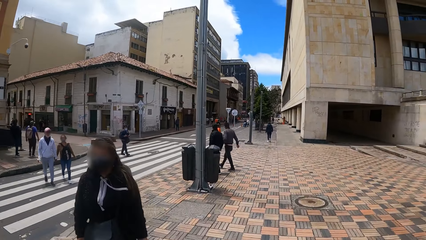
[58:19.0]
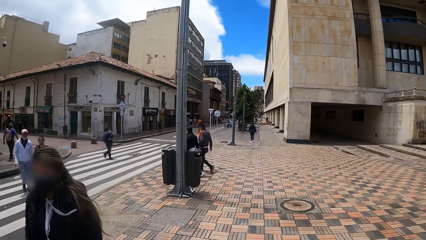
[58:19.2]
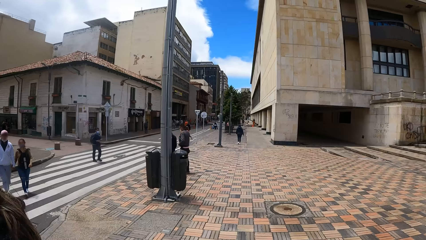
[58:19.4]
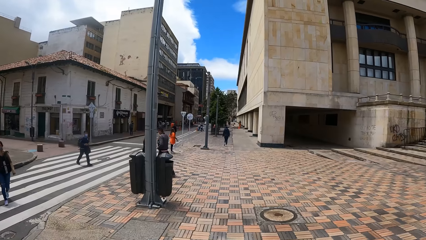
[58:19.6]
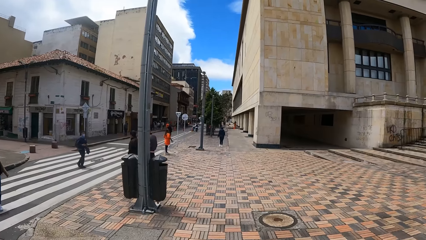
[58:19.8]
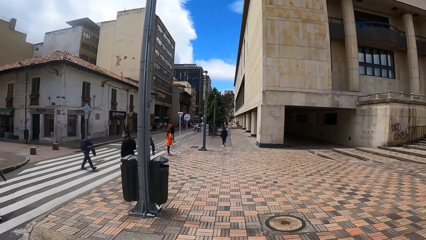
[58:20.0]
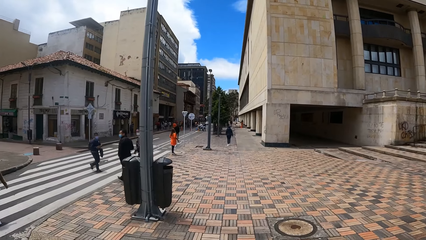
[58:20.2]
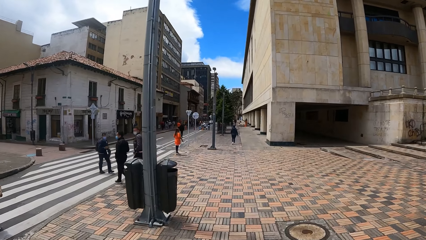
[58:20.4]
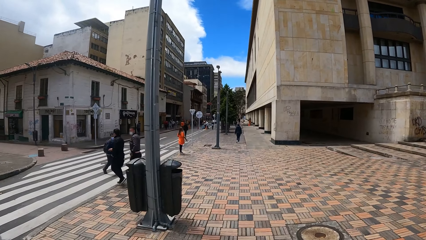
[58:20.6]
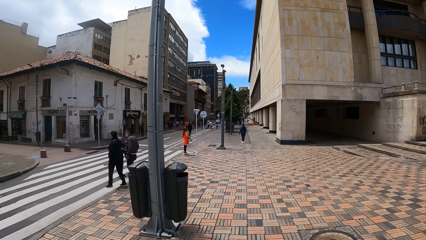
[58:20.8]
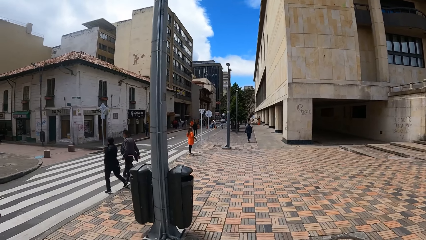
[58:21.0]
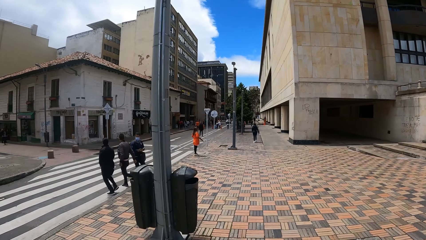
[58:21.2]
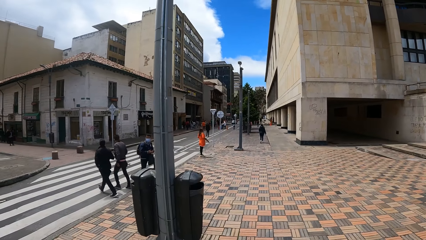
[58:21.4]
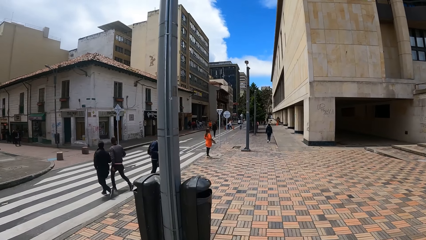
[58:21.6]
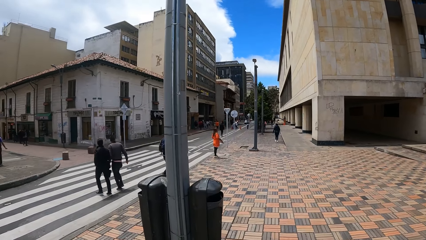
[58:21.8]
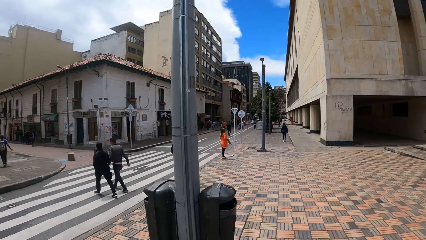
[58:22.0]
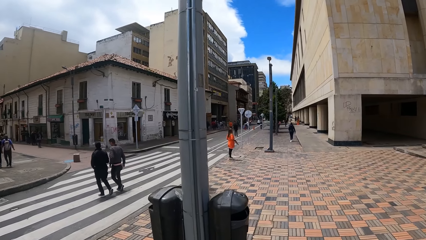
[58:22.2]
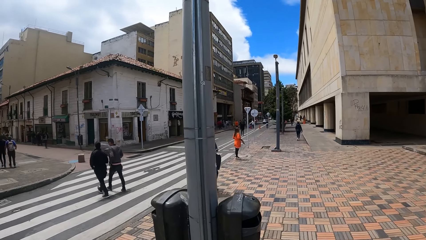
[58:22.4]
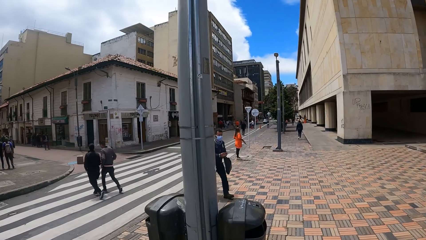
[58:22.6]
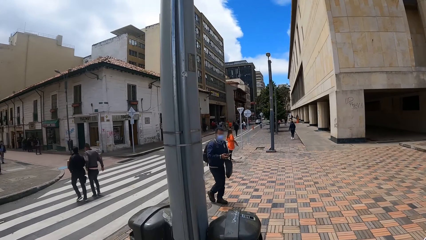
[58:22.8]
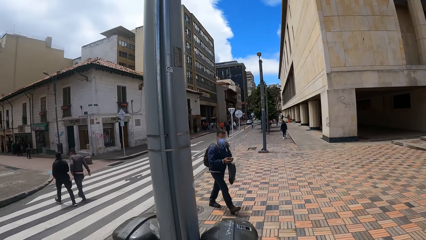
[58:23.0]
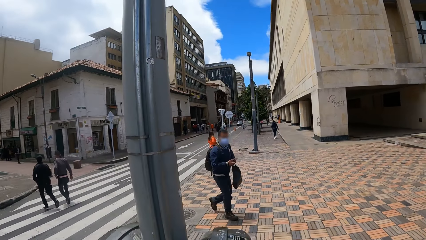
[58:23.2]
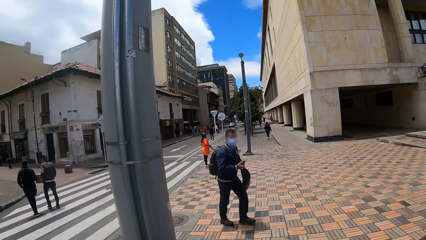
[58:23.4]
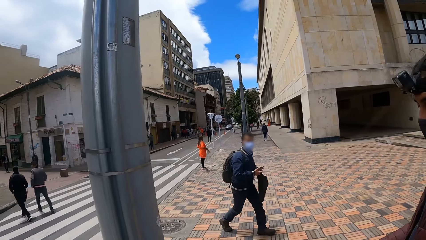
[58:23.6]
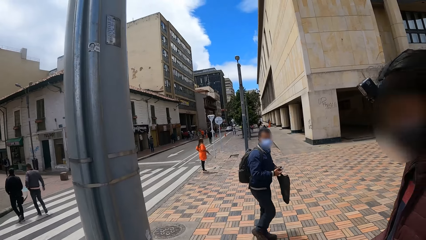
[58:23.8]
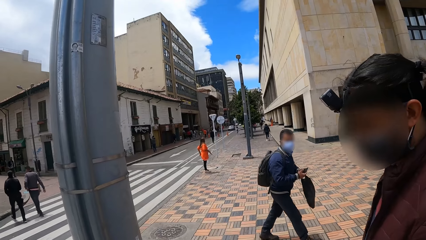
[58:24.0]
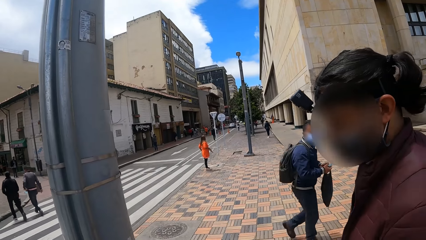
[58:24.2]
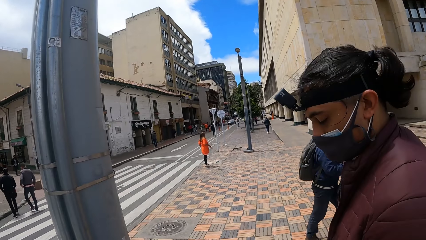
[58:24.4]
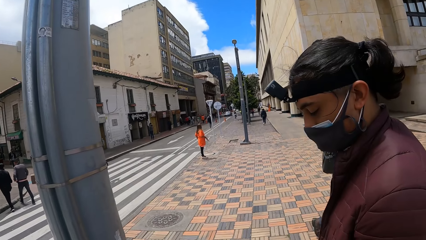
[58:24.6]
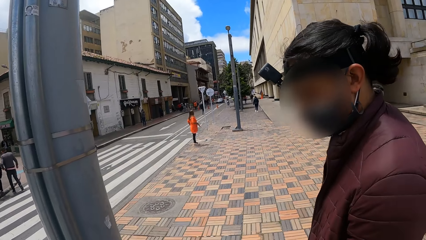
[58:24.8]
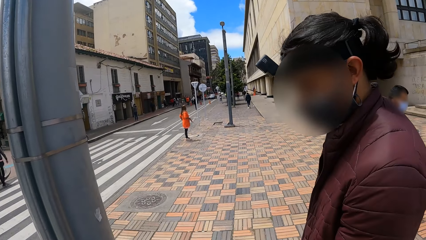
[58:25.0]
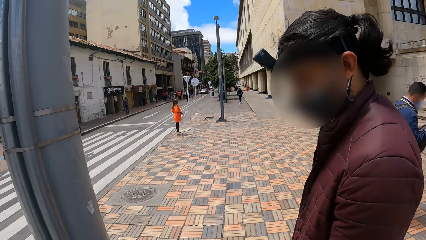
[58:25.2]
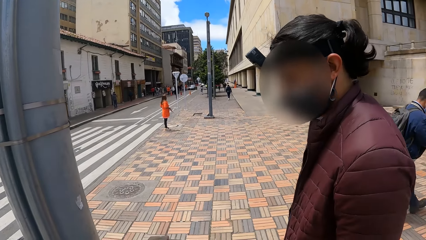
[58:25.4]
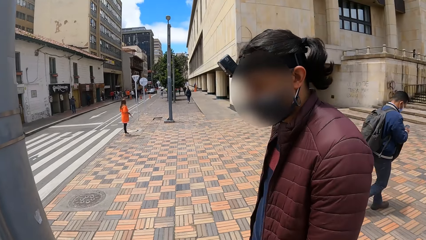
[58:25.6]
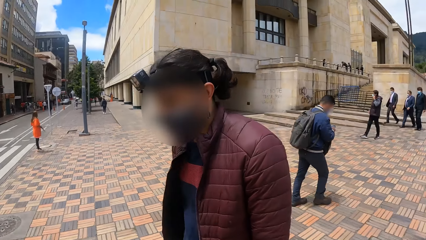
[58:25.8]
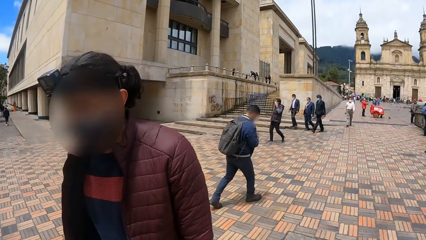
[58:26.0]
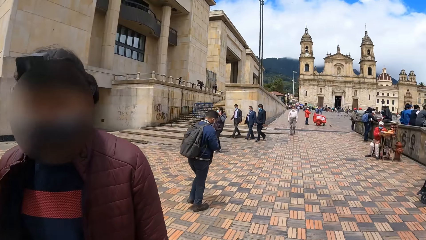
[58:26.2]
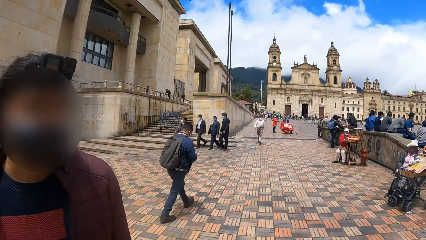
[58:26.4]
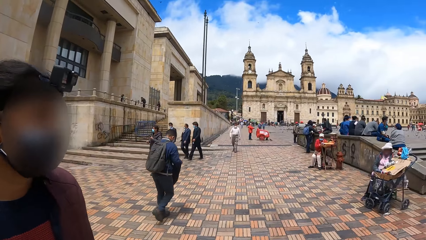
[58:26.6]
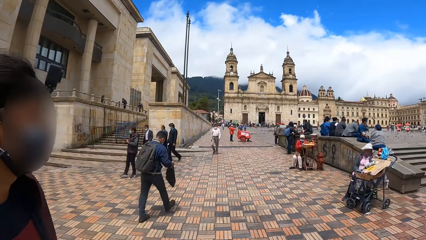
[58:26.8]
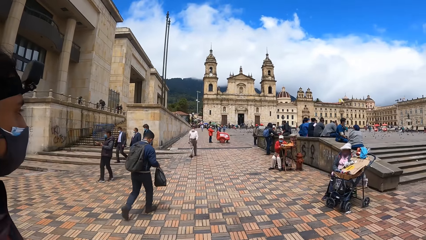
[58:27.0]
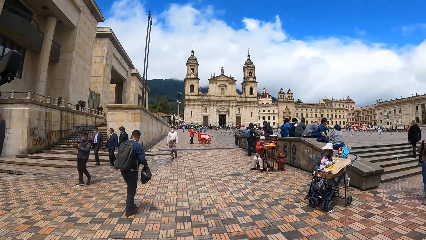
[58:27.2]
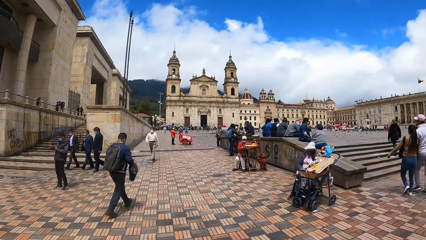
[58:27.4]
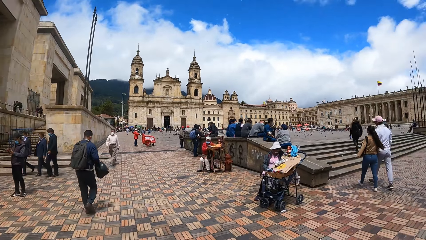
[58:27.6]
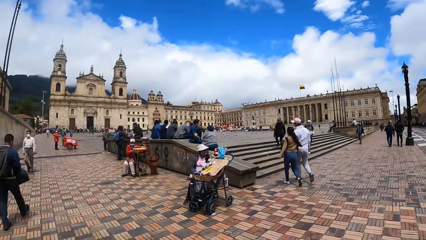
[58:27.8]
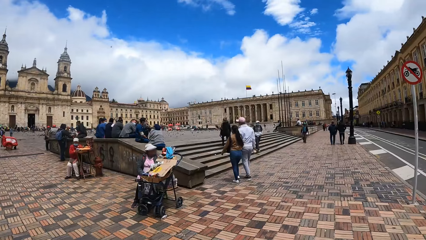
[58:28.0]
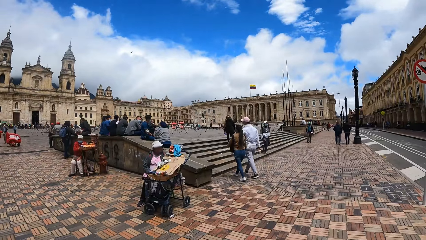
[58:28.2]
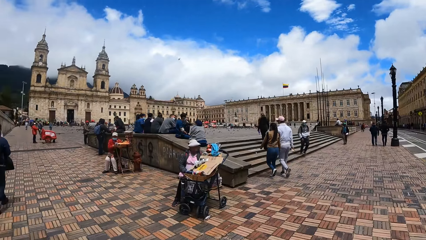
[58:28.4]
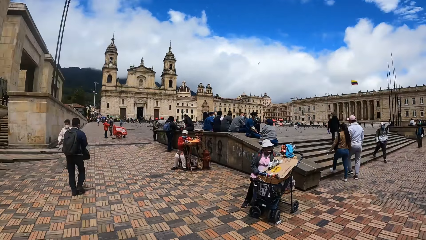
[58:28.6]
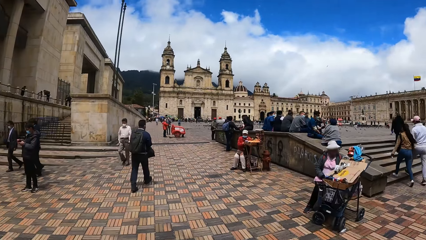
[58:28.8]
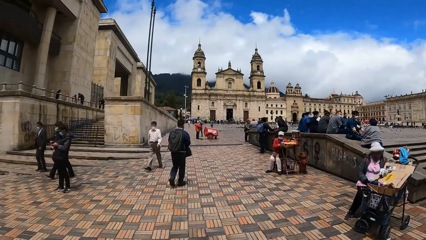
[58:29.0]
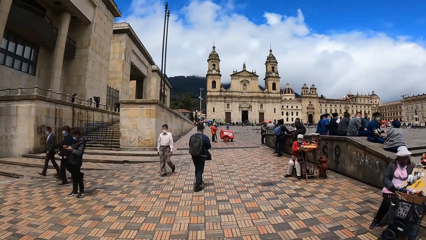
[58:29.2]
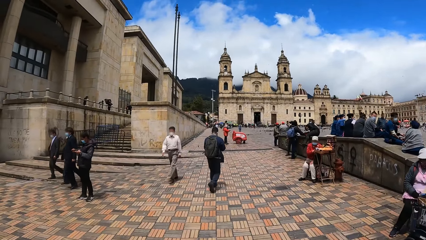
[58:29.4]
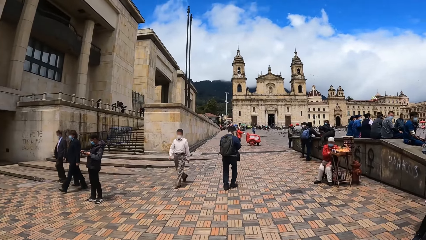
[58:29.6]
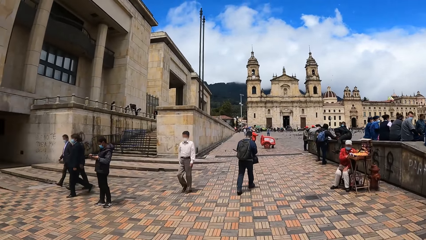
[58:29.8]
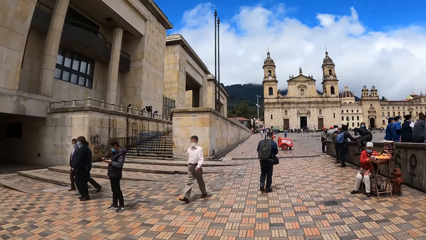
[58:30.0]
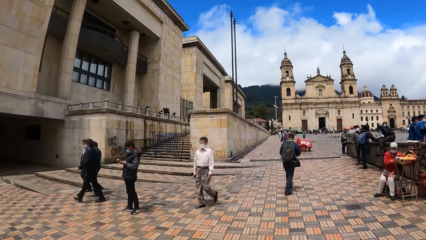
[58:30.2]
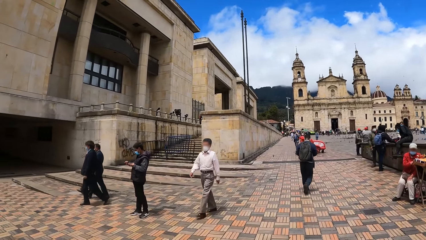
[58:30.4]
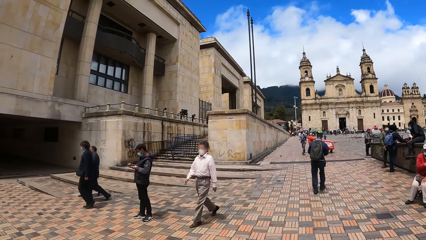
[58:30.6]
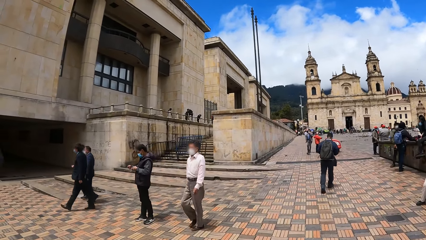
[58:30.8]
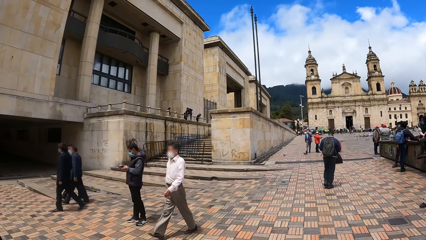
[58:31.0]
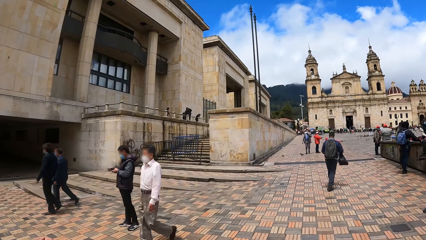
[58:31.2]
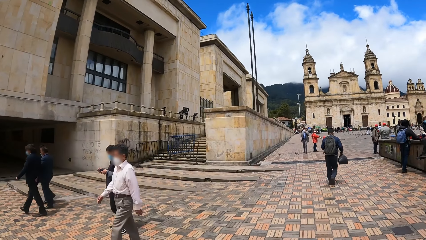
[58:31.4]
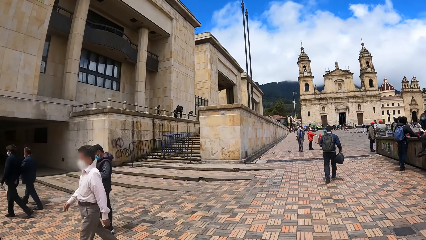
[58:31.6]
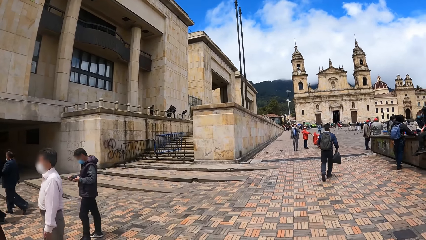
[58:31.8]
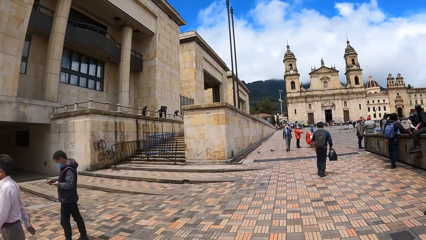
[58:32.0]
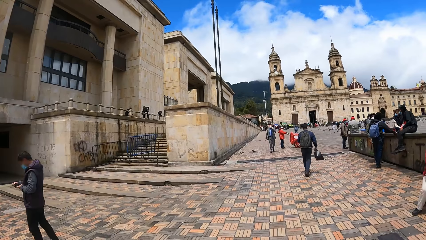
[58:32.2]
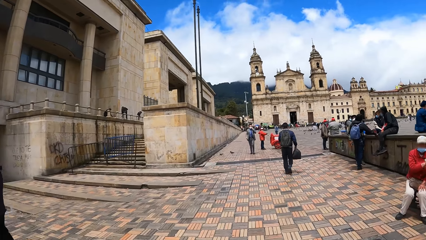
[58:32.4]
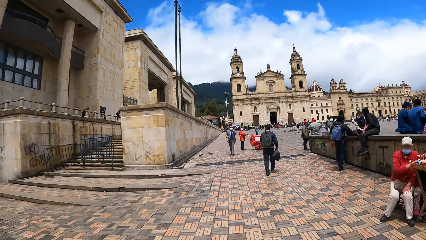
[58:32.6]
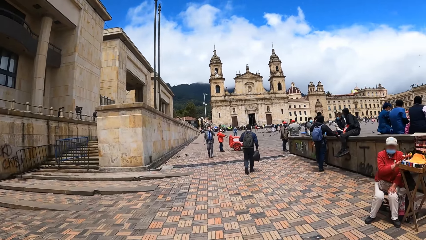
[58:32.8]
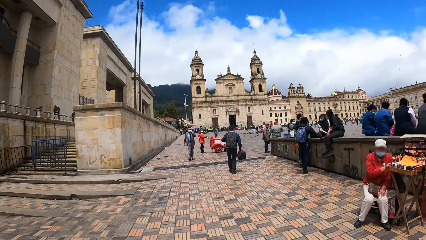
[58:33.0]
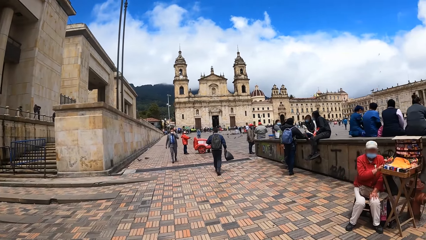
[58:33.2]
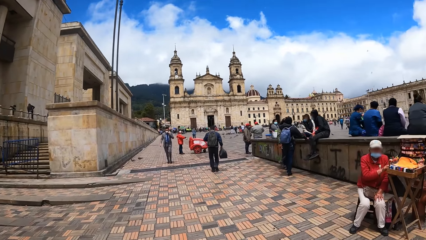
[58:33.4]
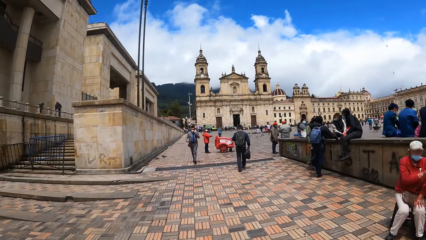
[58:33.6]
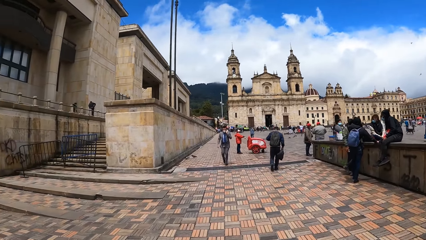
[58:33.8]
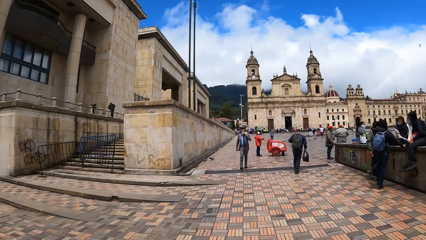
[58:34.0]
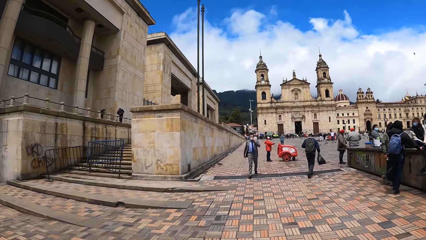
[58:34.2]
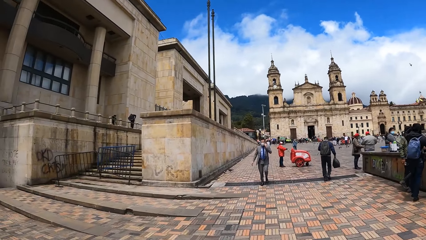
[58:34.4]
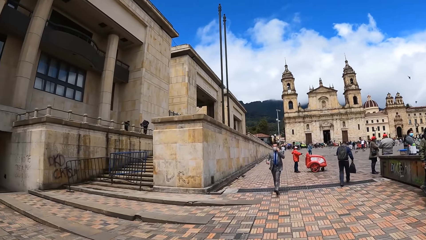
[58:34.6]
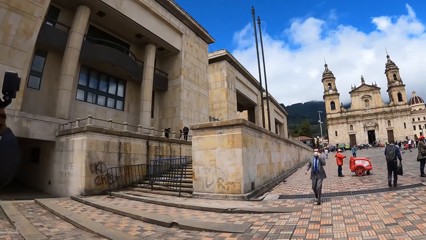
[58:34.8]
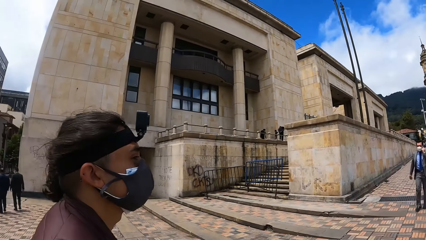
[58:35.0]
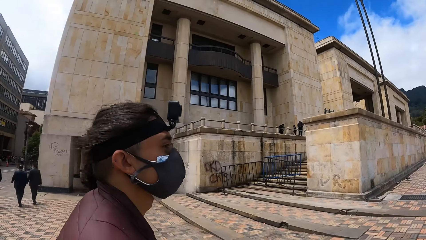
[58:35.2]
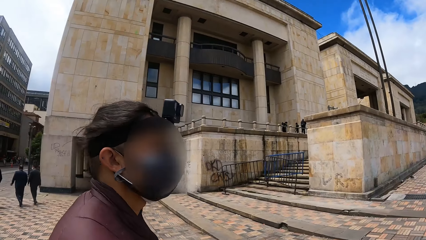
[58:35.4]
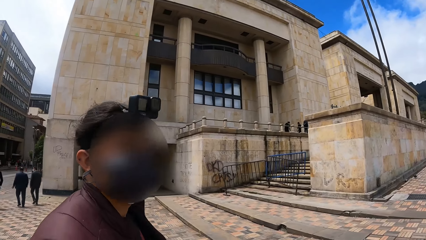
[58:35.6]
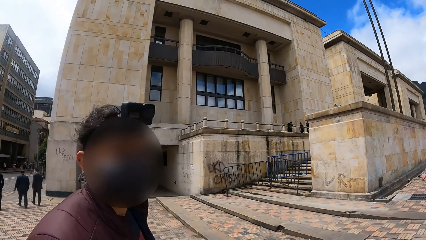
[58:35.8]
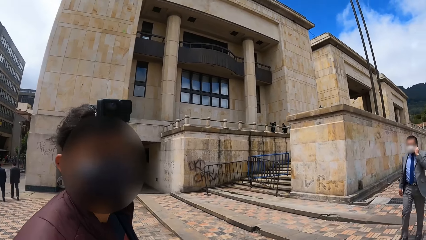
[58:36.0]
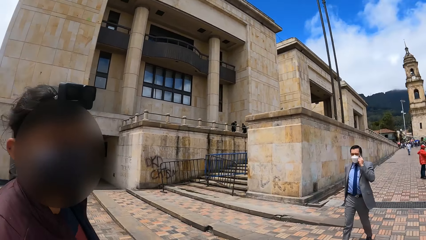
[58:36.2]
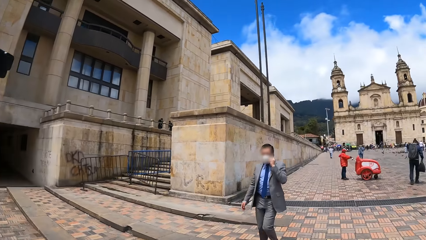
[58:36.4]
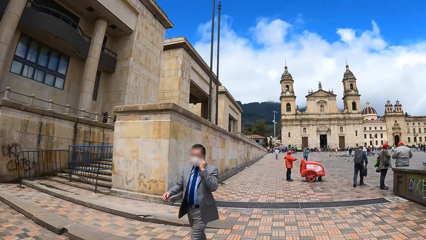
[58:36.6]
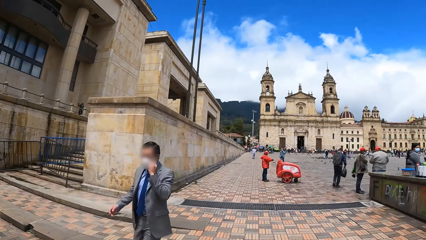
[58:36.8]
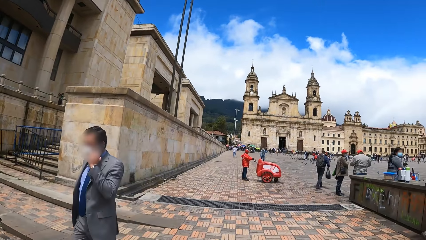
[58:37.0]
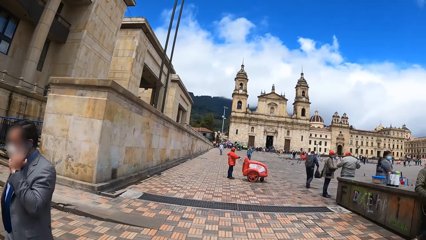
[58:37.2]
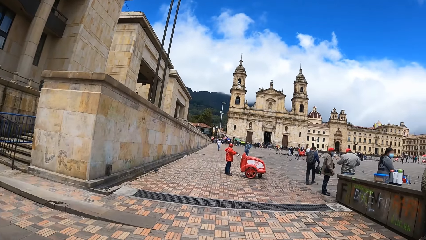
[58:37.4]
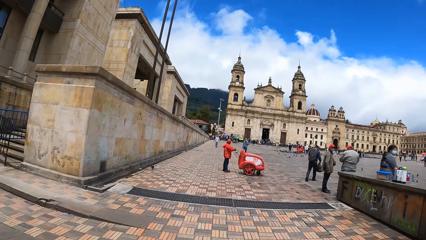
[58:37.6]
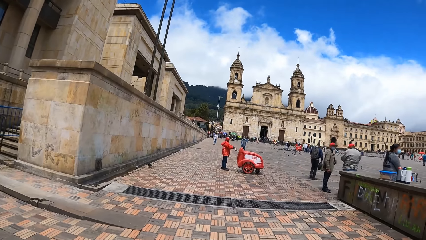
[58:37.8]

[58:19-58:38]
The camera wearer looks around. They turn around. They walk on the pavement. They look at a person.
